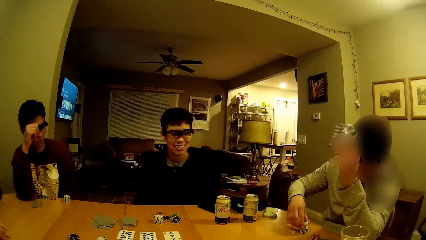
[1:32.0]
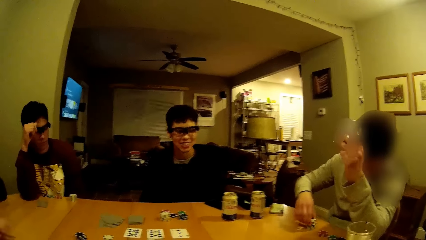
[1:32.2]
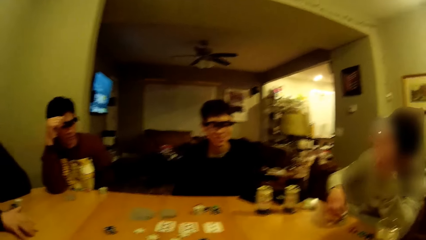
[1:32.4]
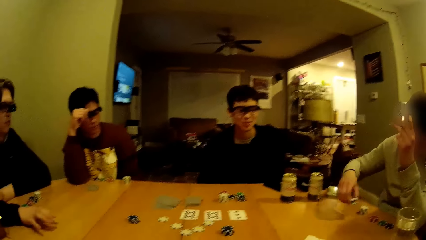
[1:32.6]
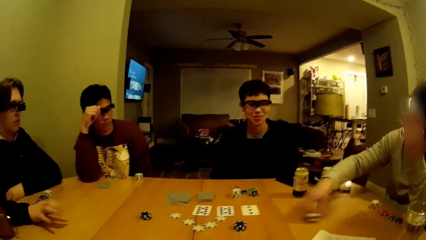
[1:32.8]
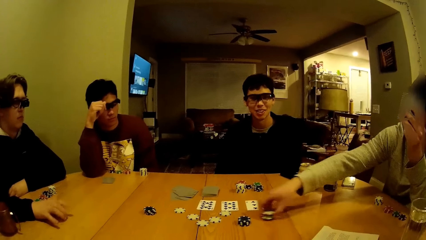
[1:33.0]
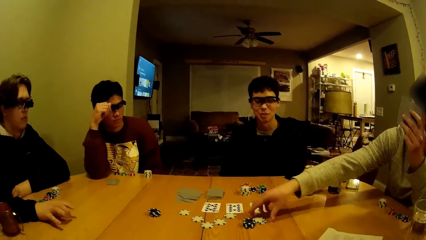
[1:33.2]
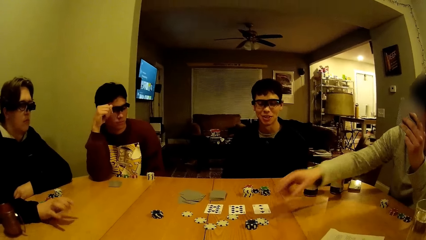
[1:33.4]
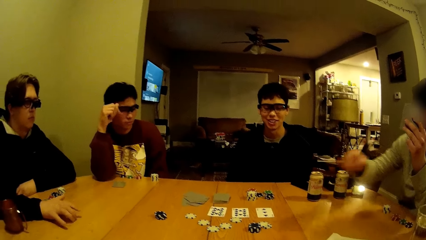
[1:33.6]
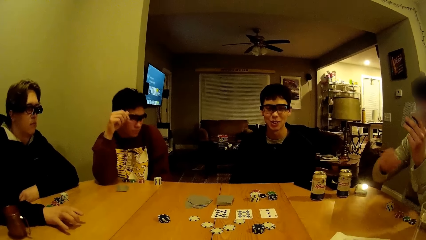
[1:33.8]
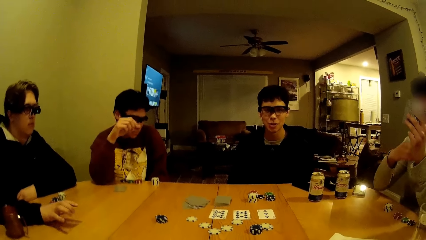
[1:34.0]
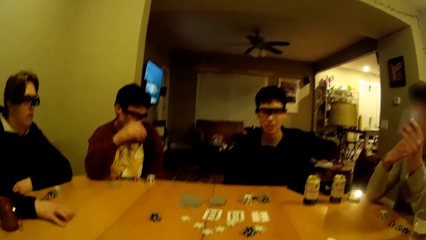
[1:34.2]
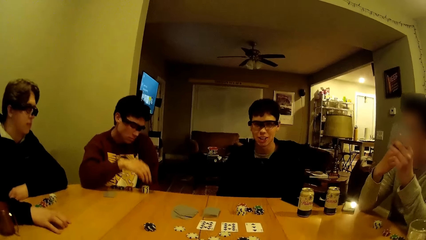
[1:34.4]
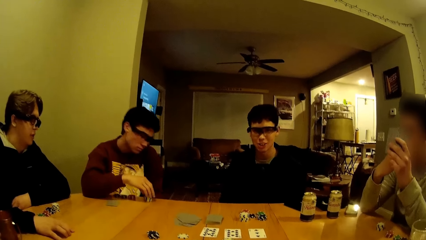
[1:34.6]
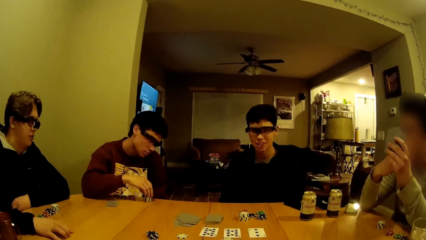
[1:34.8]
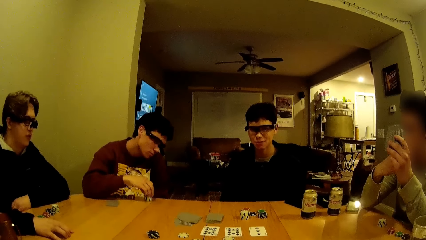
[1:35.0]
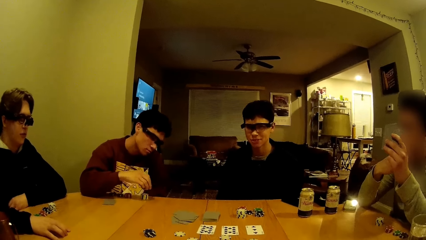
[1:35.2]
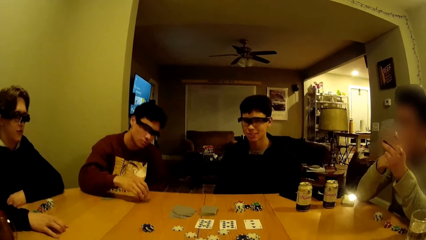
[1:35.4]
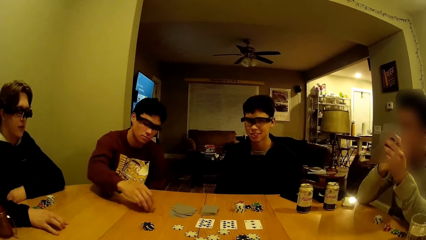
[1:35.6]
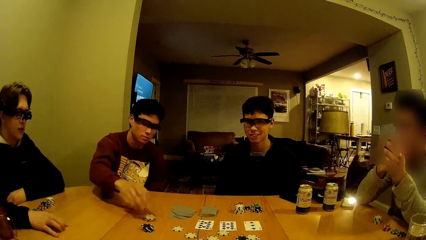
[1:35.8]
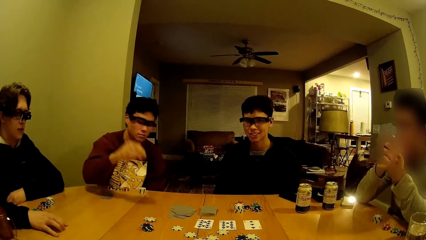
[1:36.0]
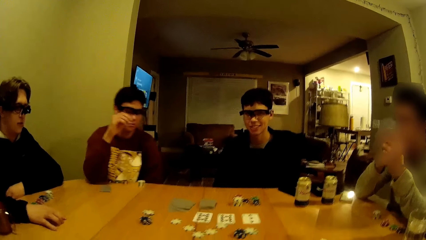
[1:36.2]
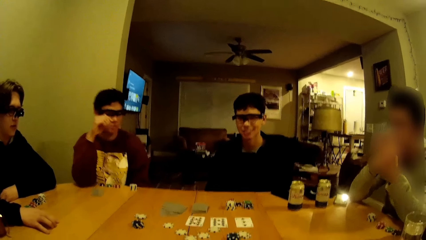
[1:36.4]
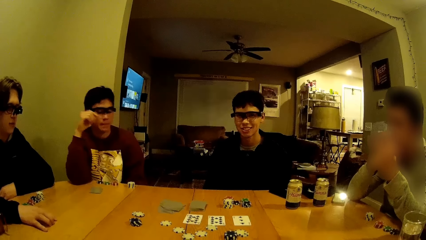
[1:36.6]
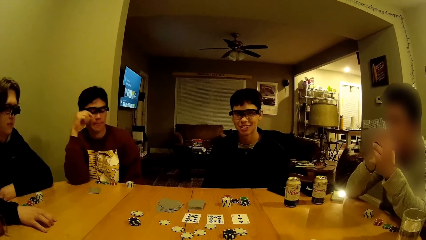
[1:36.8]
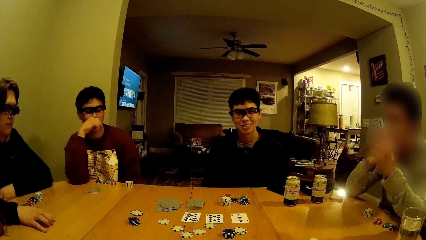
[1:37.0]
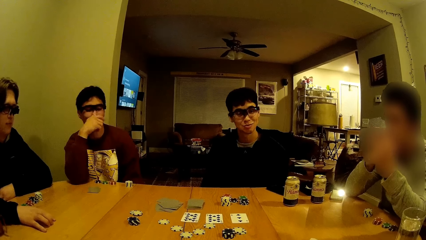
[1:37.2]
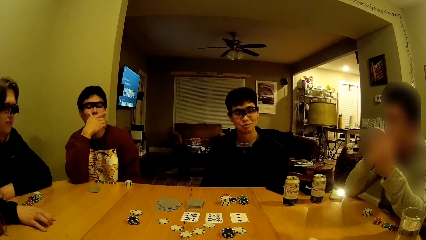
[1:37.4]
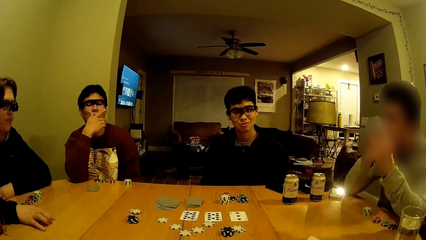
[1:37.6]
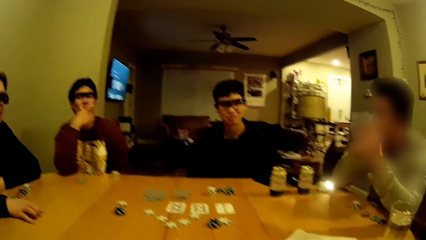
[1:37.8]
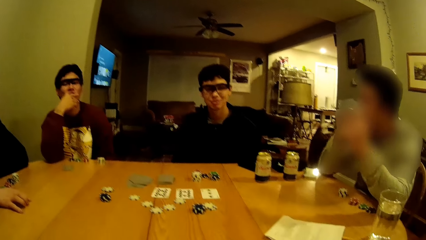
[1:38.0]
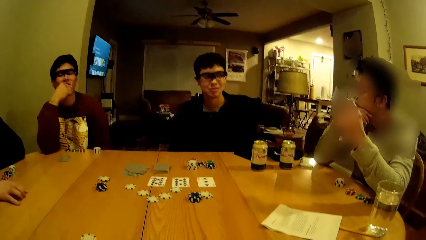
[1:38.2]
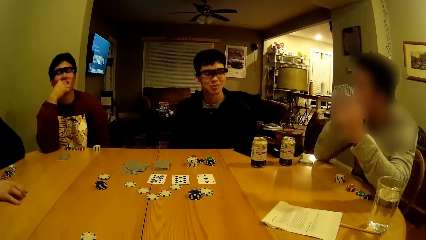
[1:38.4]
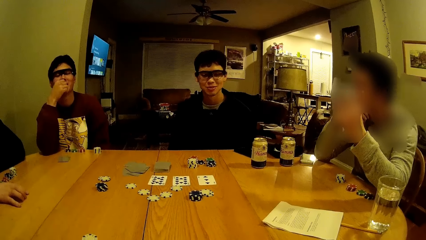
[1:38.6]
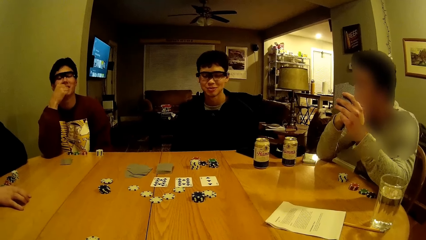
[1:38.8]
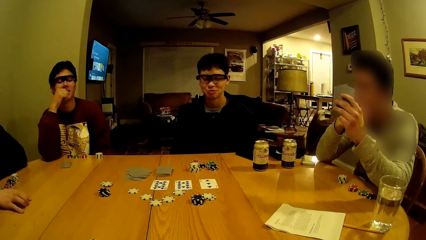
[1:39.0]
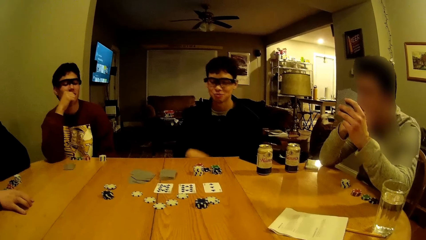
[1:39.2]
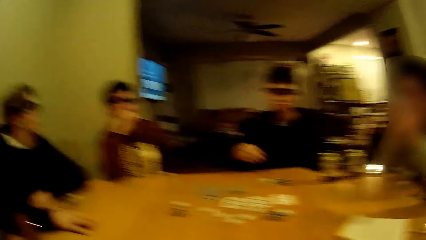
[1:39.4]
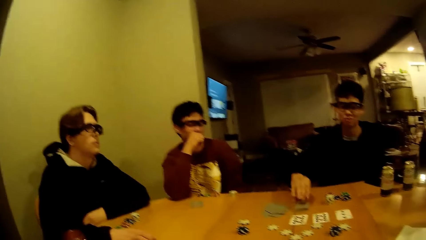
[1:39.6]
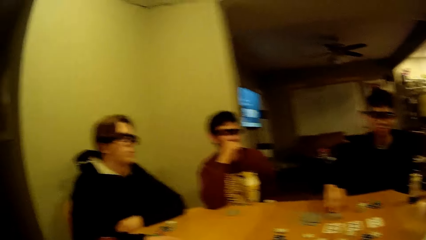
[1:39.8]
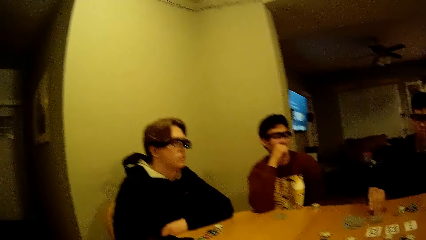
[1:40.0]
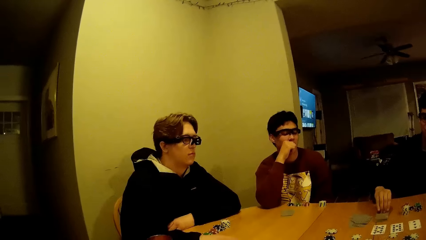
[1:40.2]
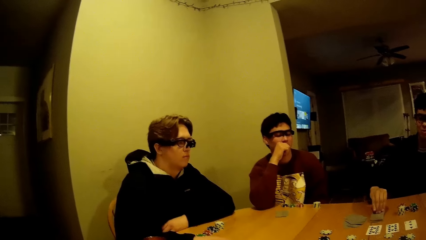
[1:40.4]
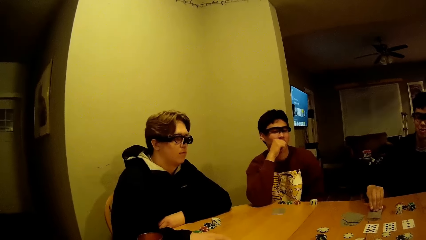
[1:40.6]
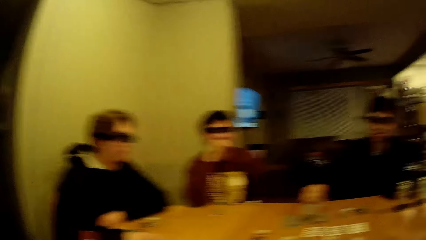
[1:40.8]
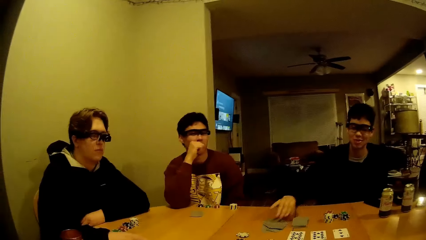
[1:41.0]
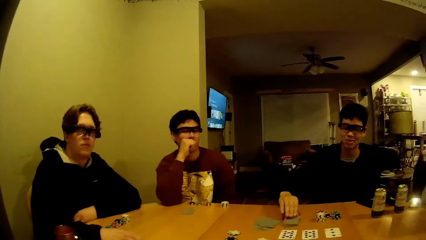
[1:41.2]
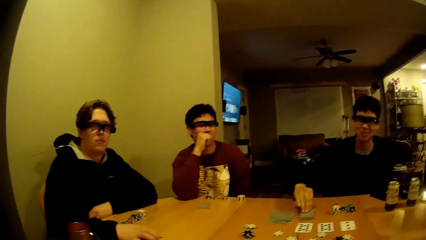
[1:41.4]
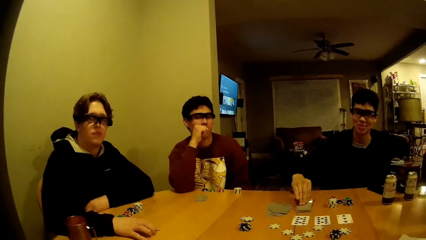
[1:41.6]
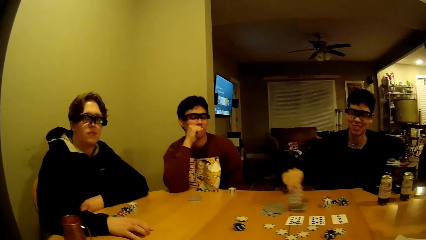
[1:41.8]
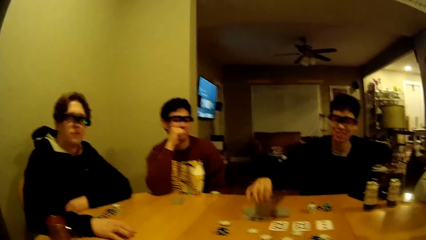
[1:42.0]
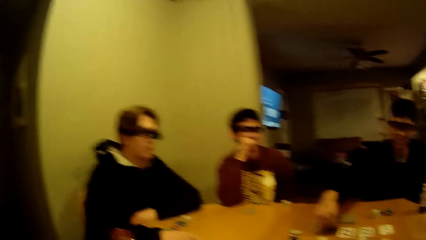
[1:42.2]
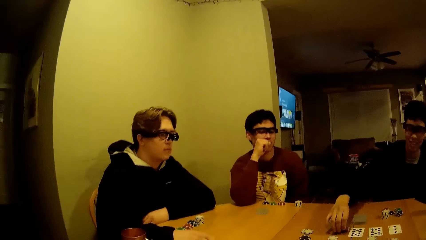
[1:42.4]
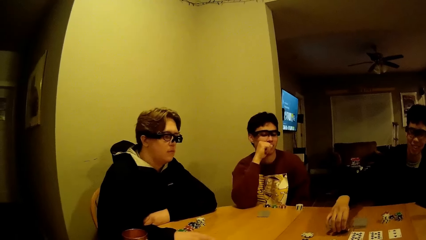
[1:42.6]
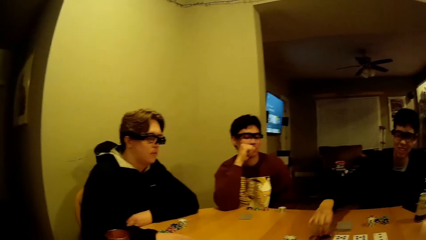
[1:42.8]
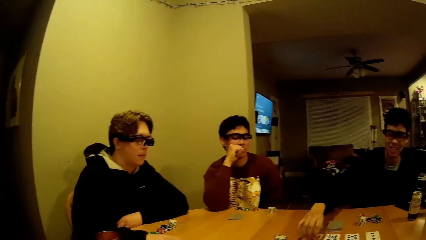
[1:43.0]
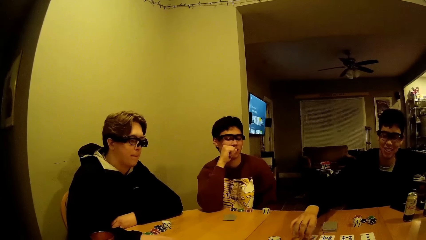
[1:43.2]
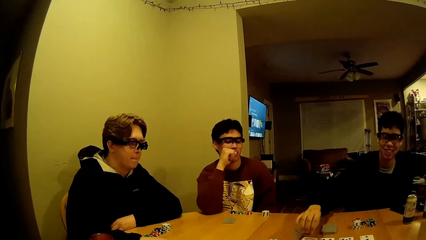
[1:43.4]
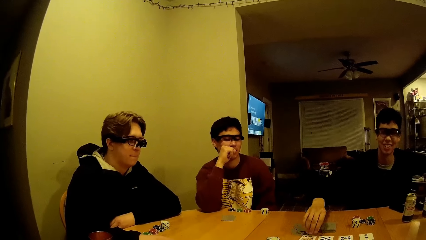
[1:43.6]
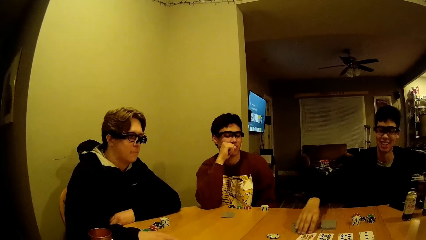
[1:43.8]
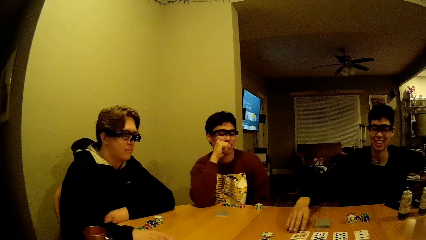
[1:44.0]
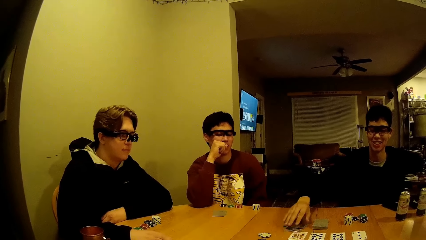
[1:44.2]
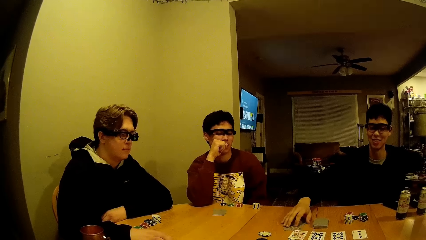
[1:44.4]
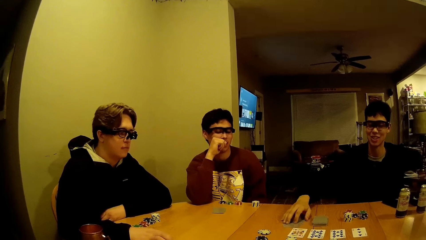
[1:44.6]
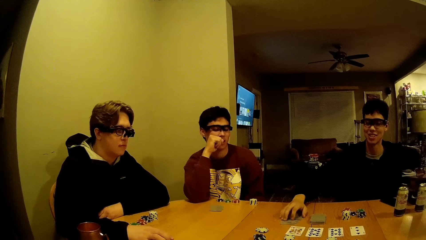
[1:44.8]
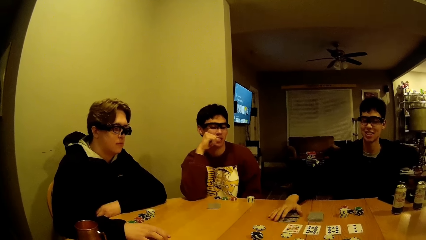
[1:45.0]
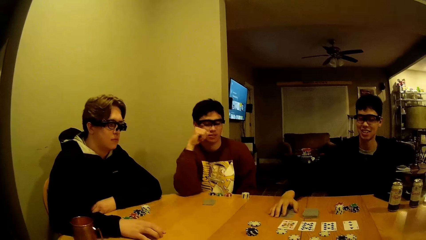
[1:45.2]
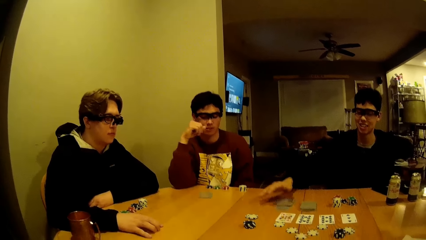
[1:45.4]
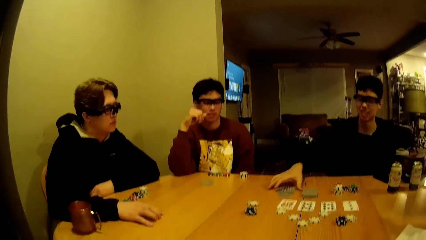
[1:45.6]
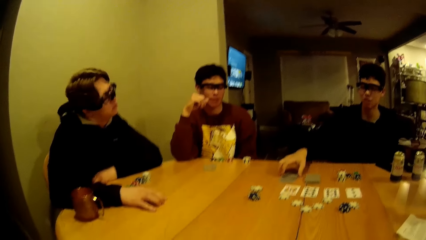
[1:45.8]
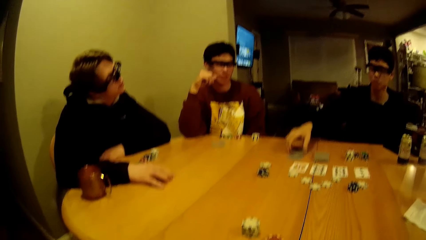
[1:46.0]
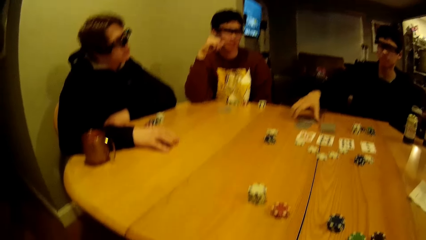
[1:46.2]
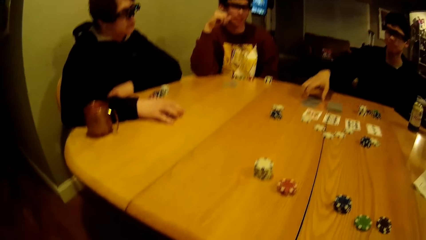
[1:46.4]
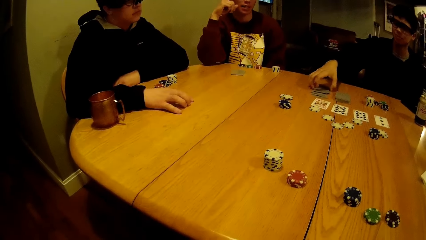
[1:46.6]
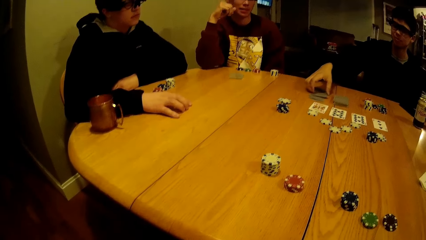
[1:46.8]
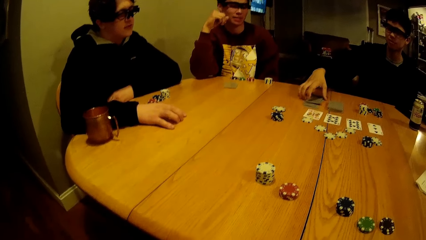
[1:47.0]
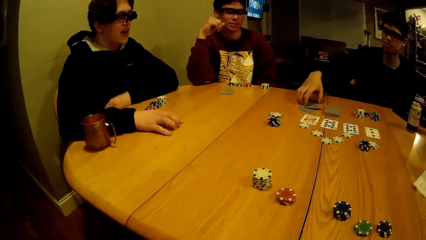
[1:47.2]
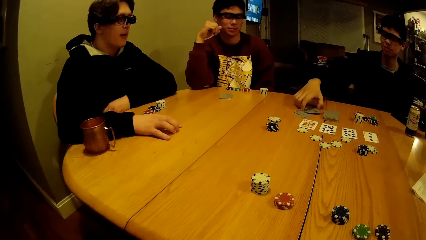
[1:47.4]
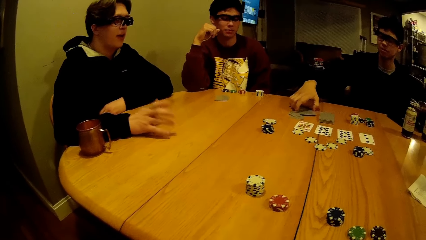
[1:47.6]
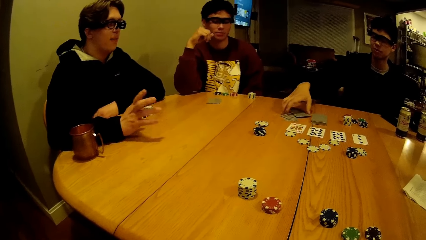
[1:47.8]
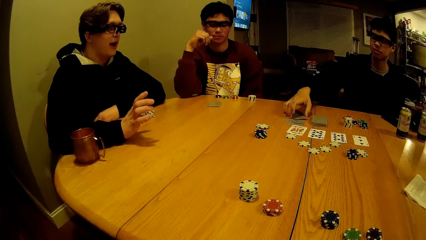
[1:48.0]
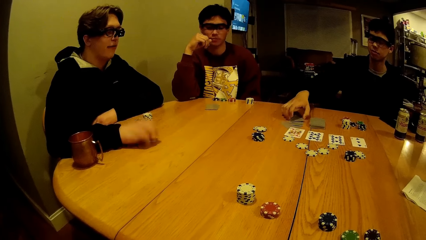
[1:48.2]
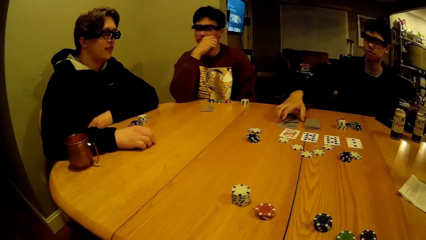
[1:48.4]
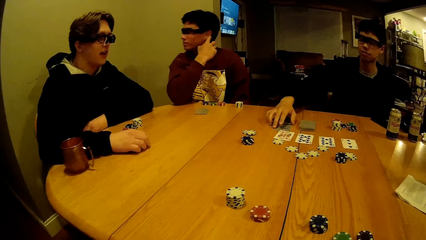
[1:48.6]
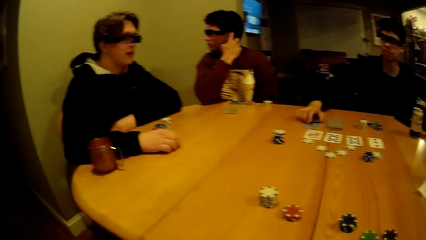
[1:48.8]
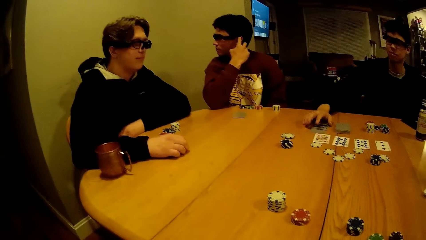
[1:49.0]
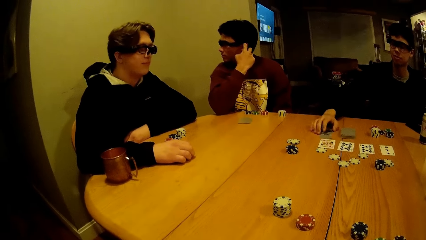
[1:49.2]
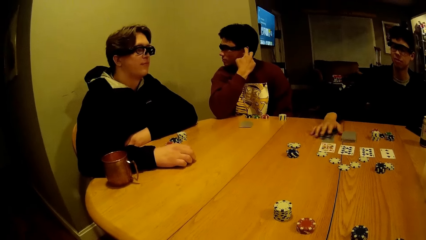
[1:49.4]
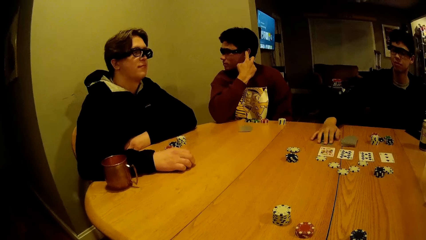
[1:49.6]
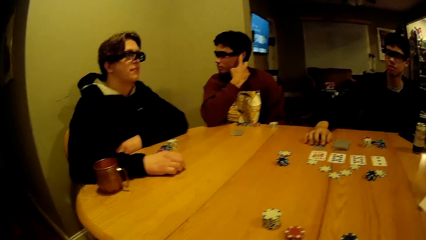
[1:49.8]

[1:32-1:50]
The fourth man holds the chips. The second man moves his hand on the table. The fourth man drops some poker chips on the table with his right hand. The third man taps the table with his right hand. The second man picks some poker chips from the table with his right hand, holds the chips, throws some poker chips on the table with his right hand, and moves the chips on the table. The first man picks some cards from the table with his right hand, holds the cards on the table, drops the cards on the table with his right hand, and picks some cards from the table with his right hand. The second man moves cards on the table. The first man opens the cards on the table with his right hand and adjusts some cards from the table with his right hand. The third man gestures with his hand.
